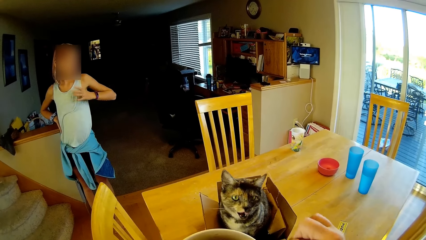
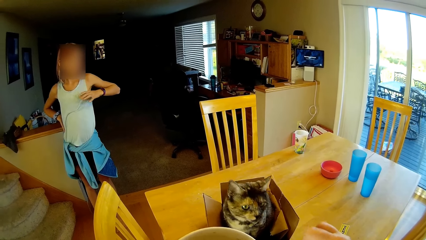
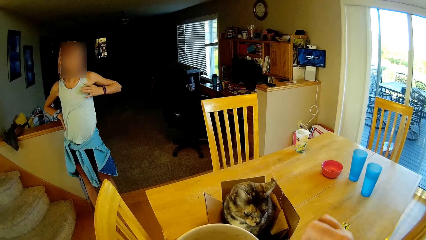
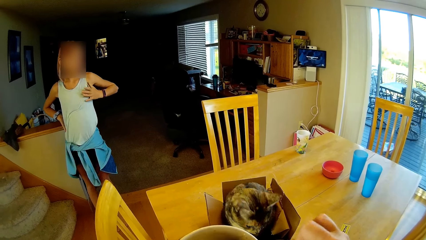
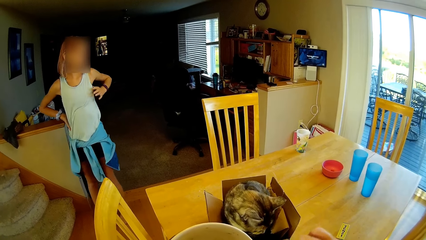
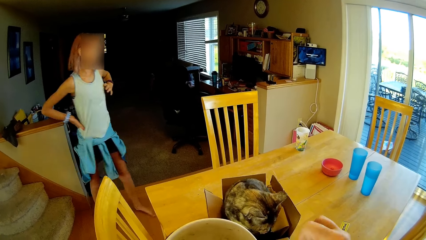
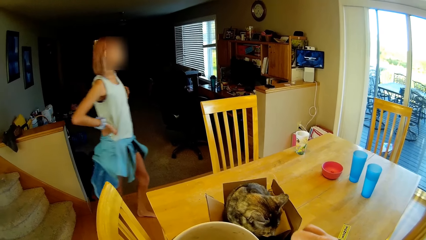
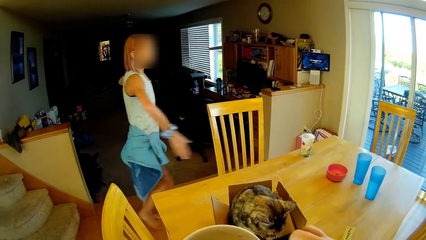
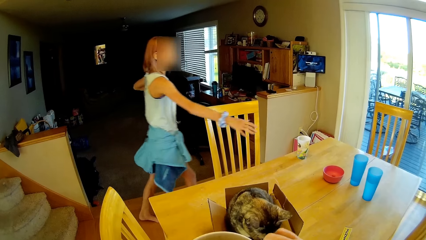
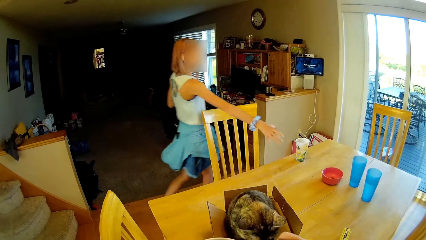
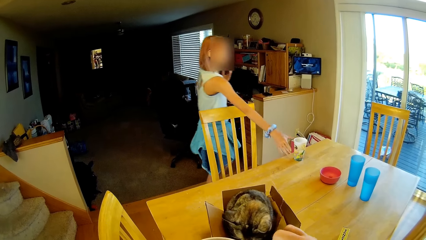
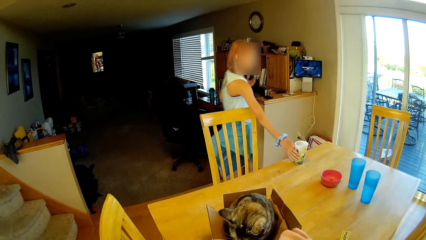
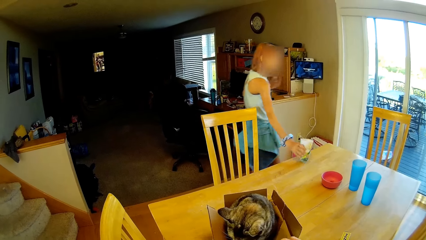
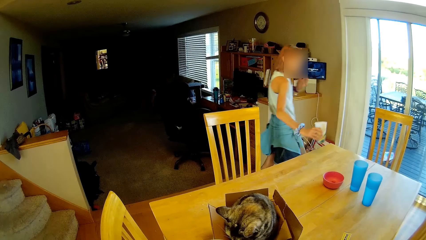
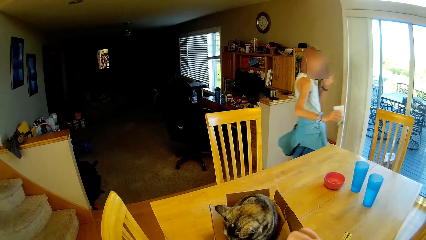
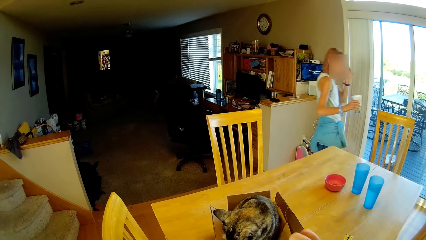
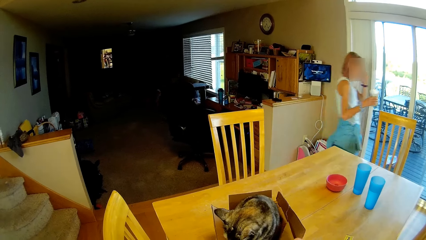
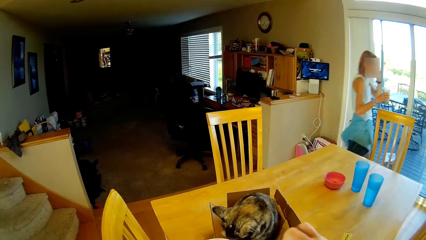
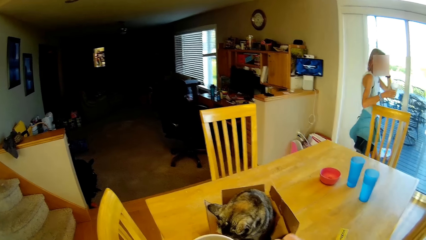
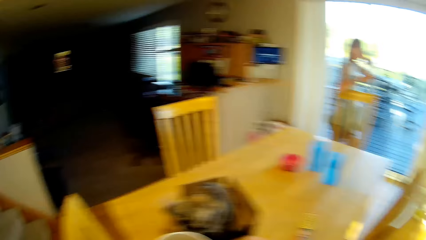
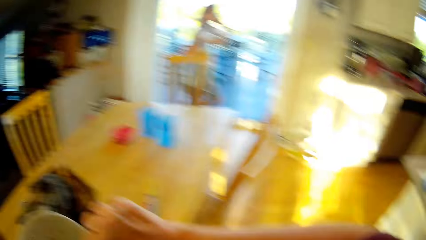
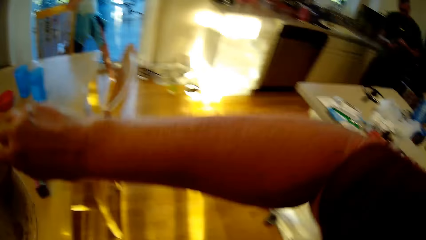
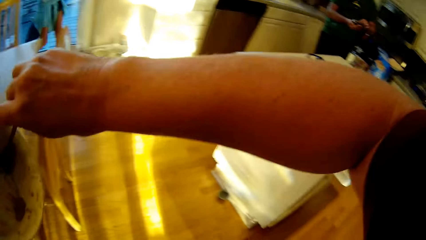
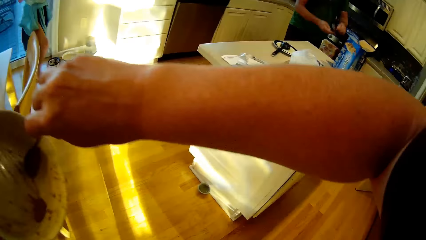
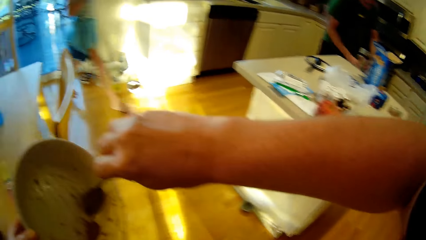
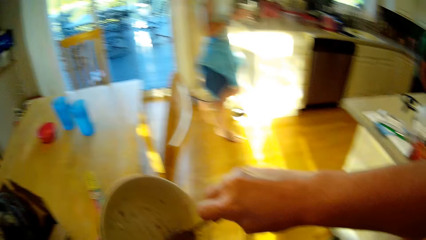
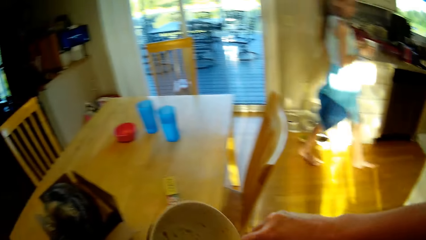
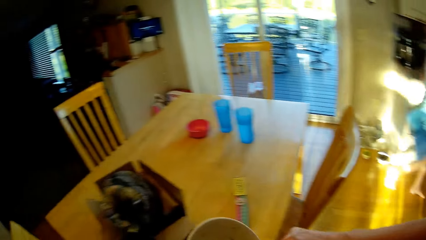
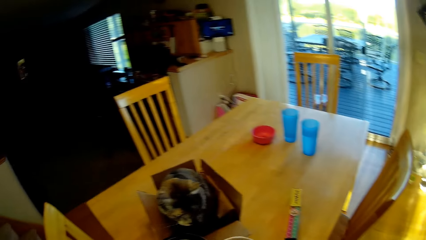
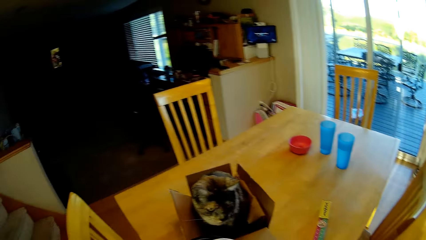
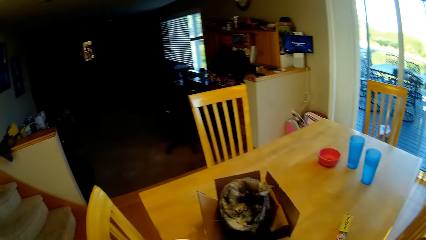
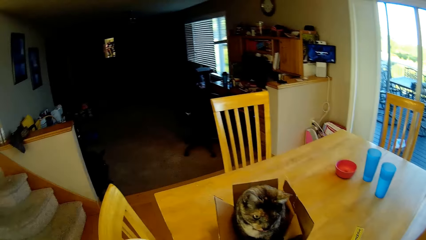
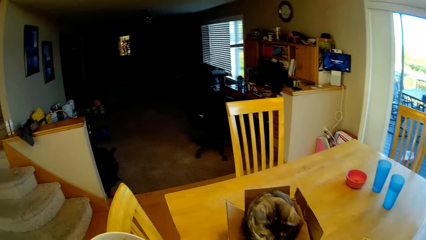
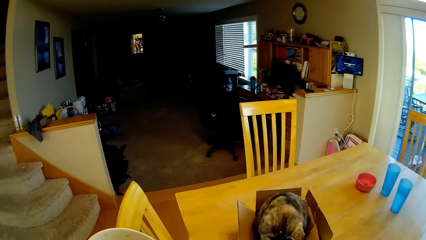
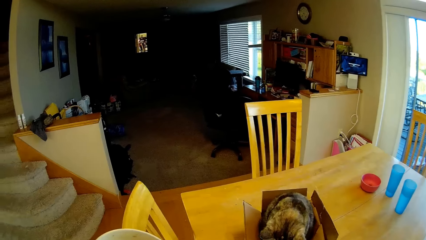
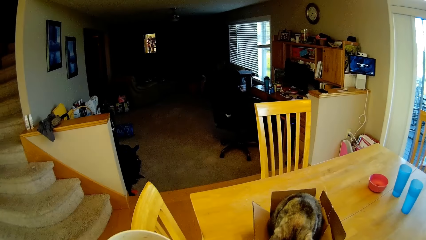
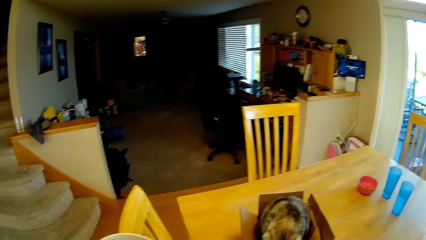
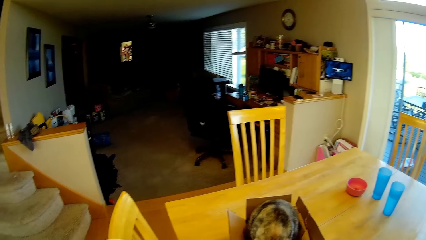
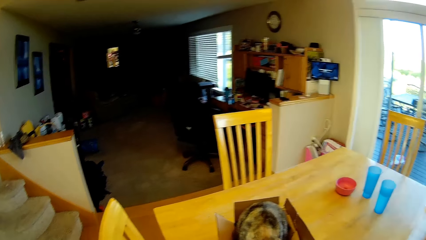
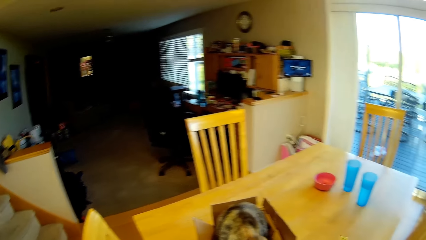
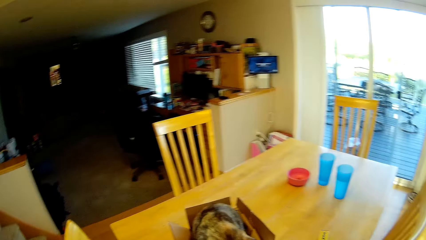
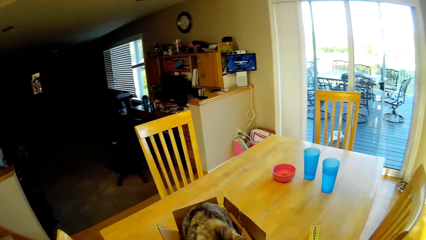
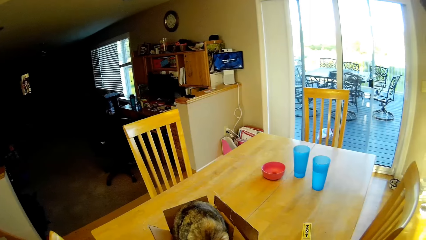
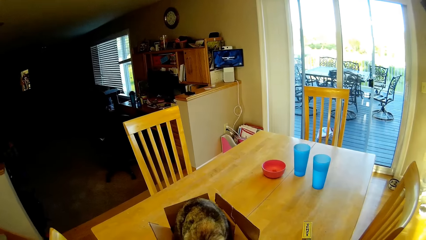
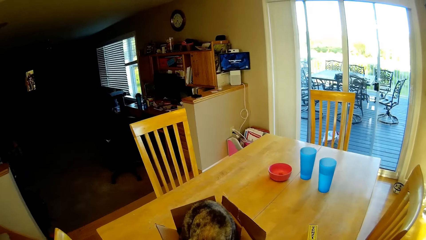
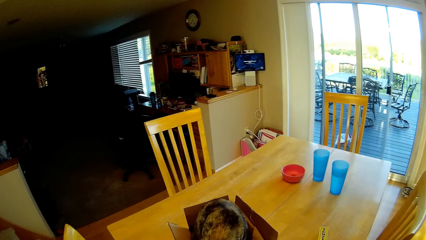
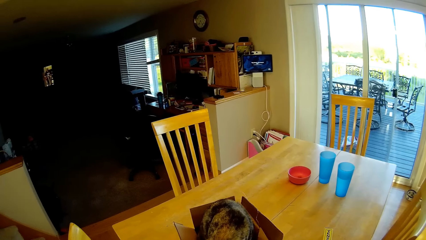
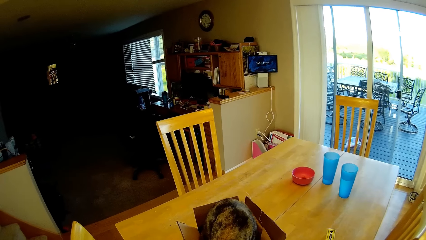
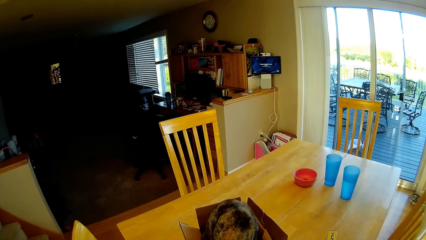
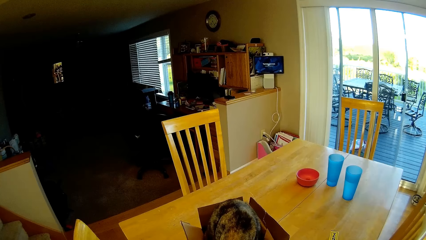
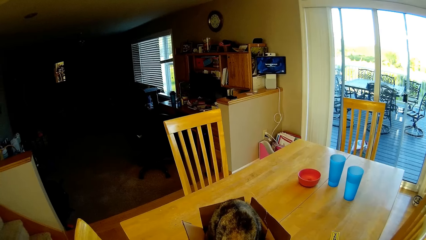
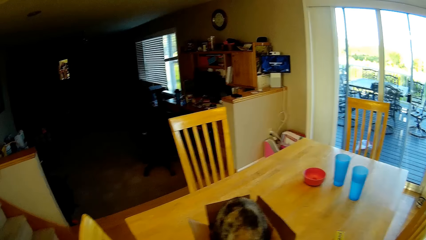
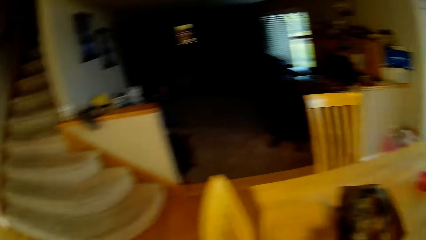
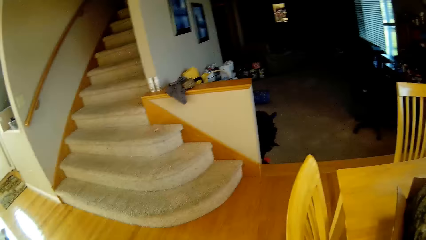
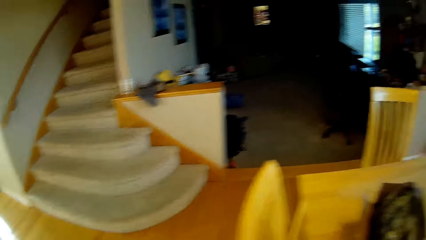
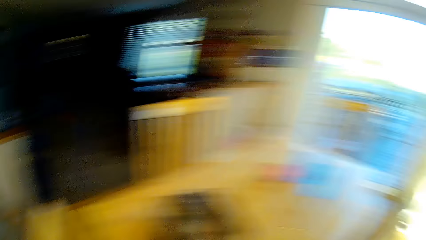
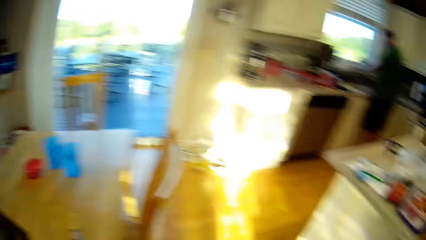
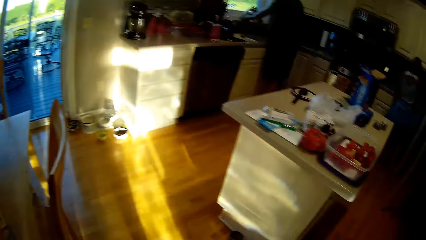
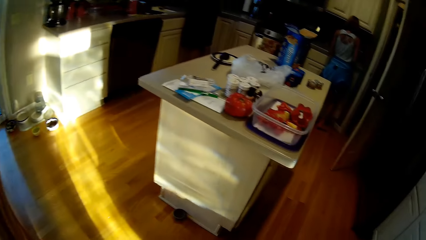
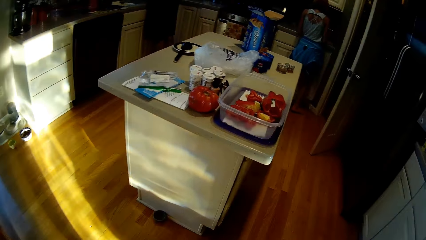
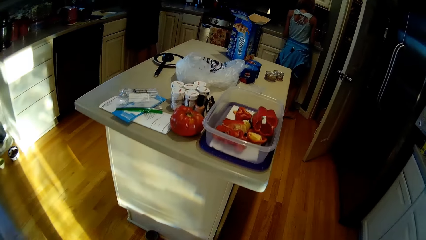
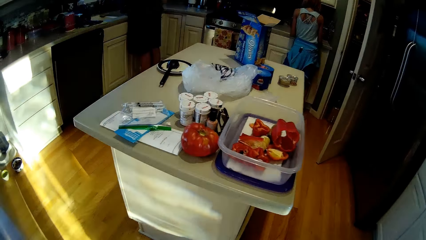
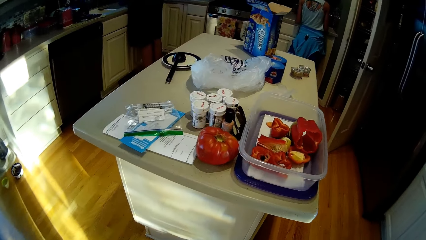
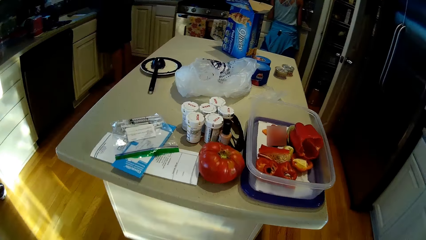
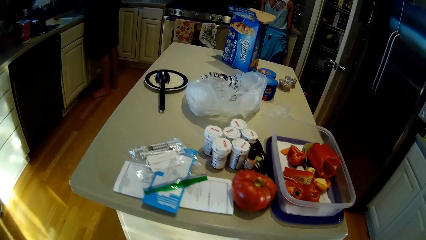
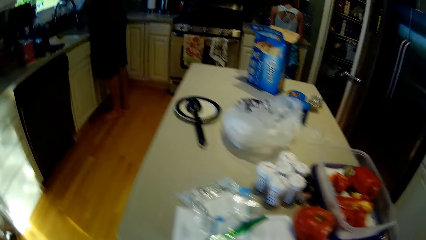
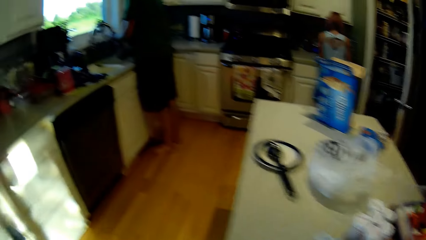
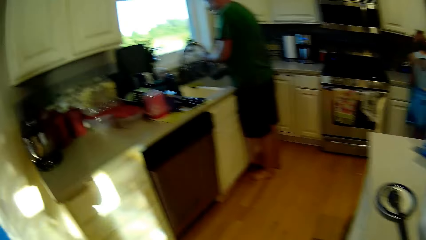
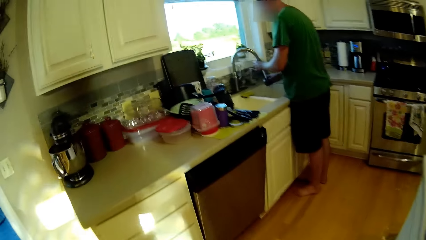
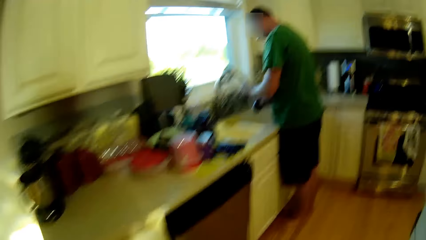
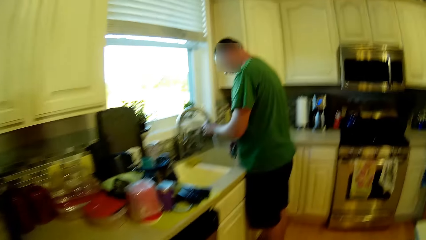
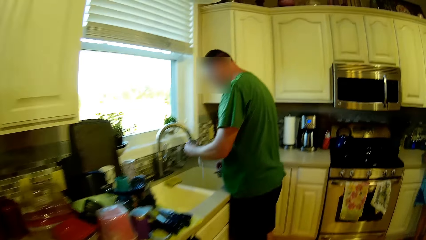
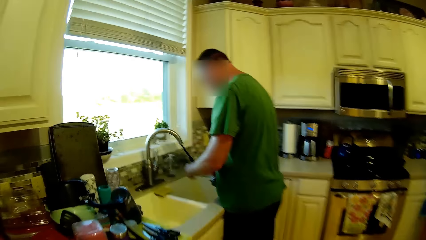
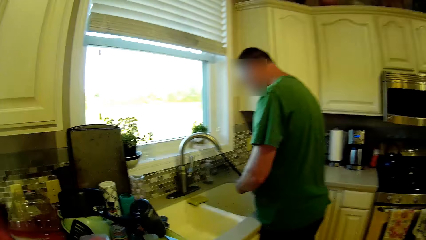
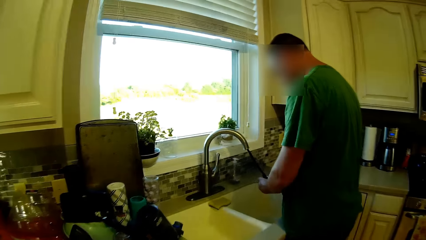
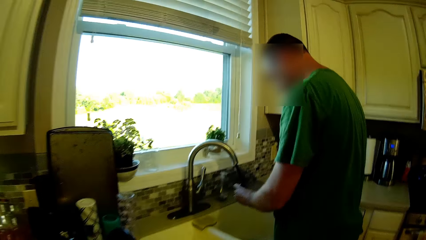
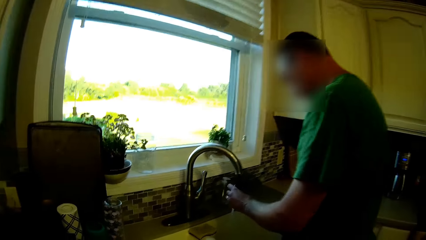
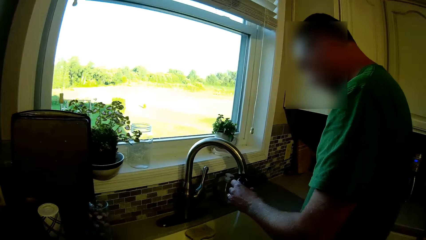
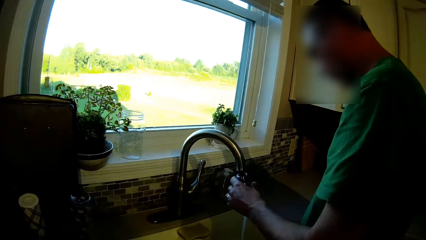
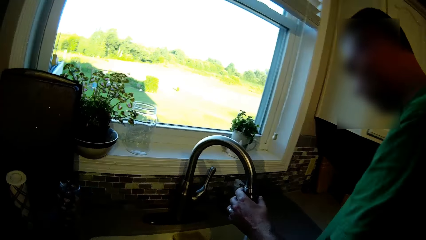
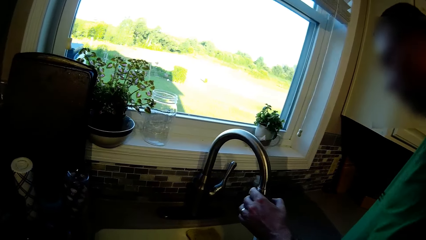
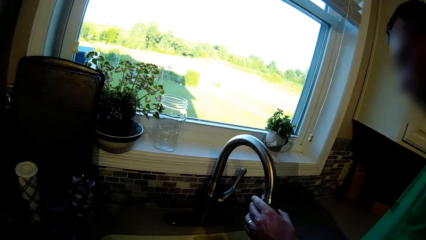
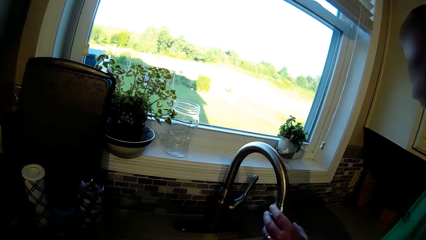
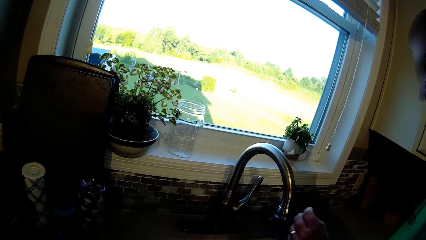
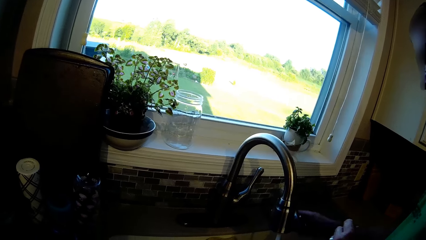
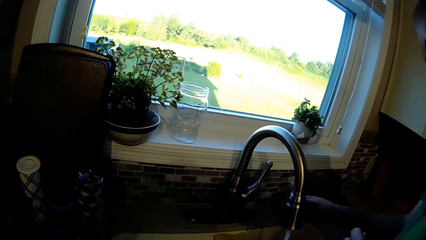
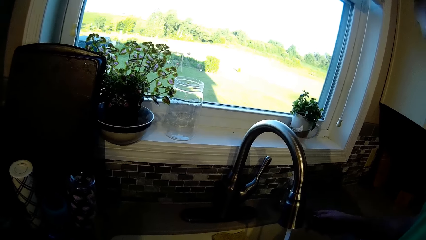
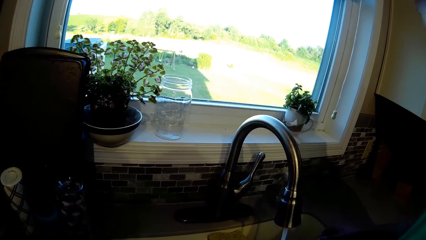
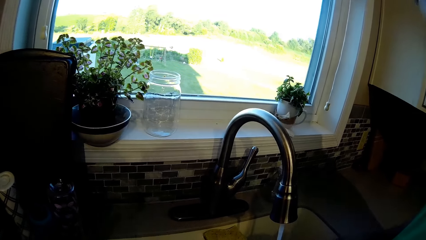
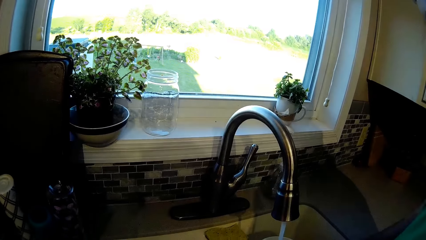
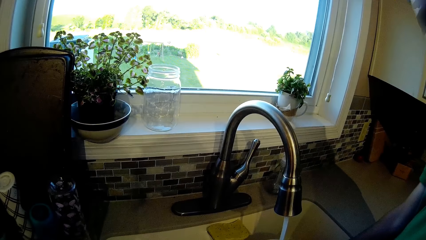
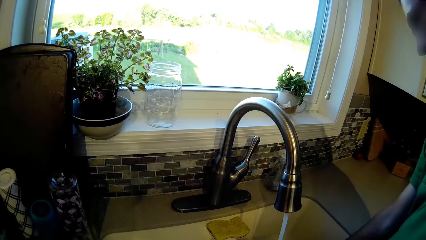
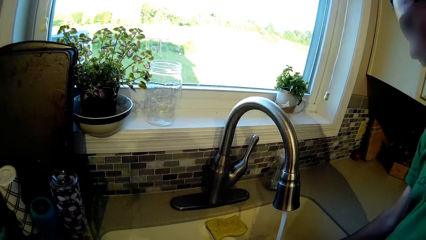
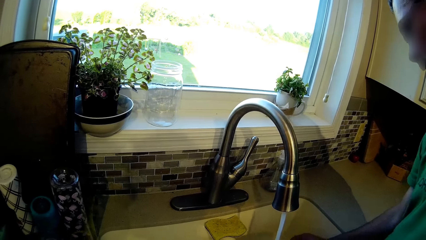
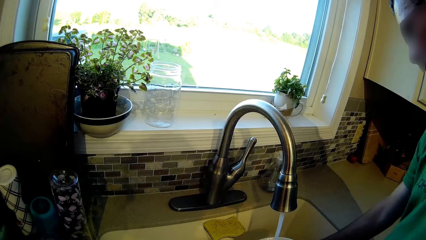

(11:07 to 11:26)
The camera wearer looks around. A person walks around, picks up the glass and walks around. The camera wearer feeds the cat. Another person rinses the water bottle. The camera wearer walks around. They stand beside the other person.
